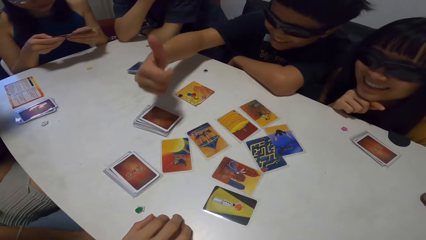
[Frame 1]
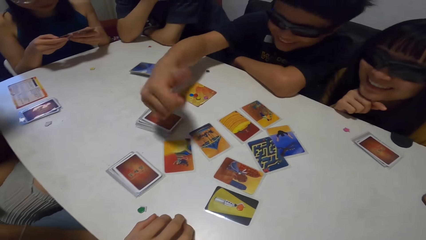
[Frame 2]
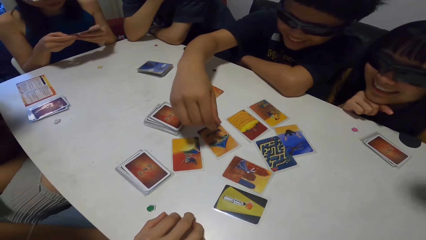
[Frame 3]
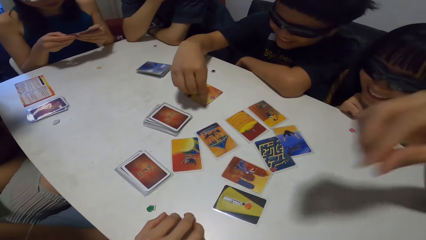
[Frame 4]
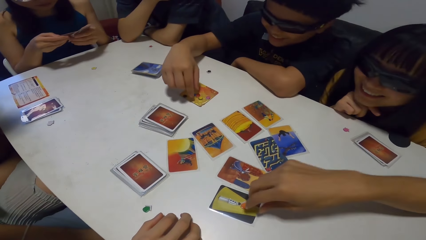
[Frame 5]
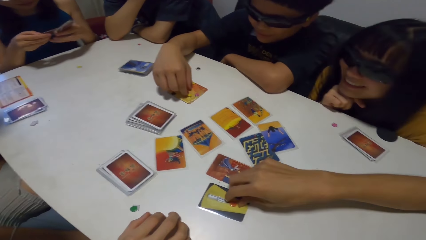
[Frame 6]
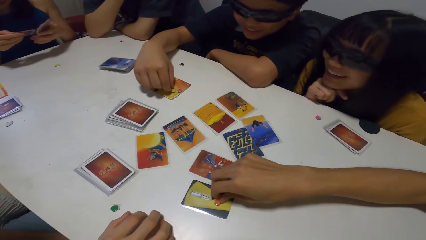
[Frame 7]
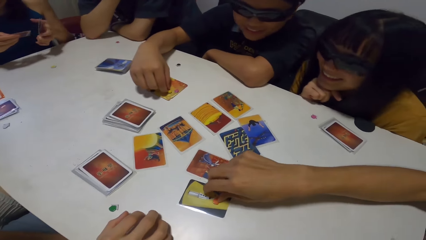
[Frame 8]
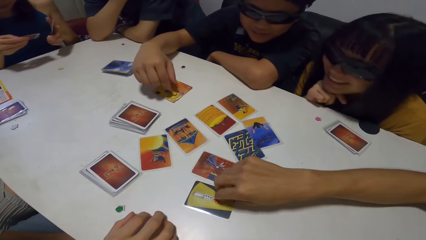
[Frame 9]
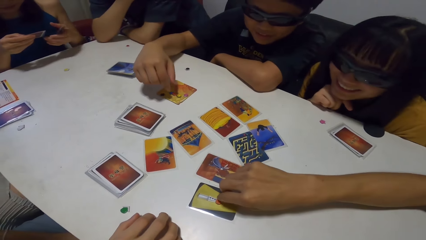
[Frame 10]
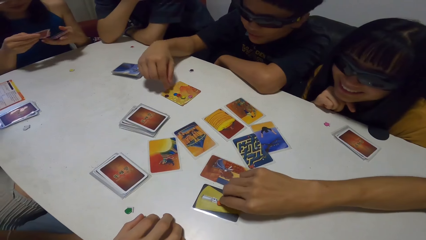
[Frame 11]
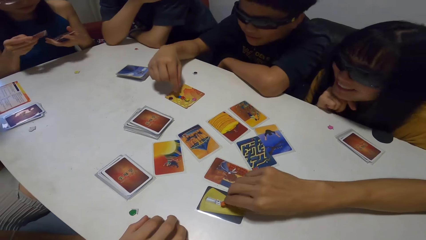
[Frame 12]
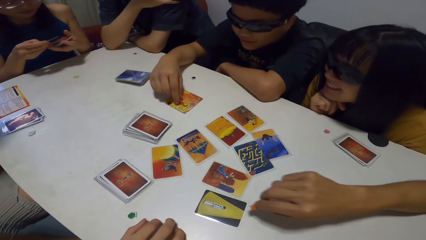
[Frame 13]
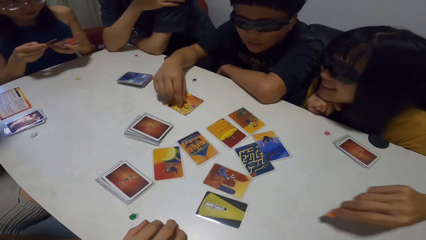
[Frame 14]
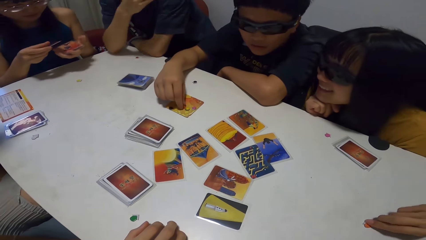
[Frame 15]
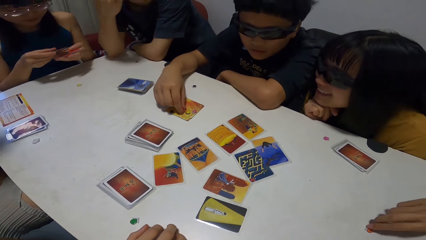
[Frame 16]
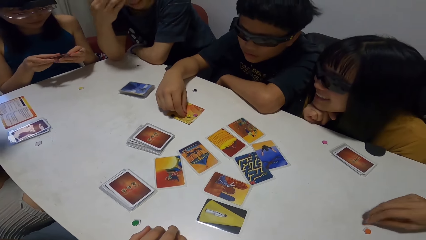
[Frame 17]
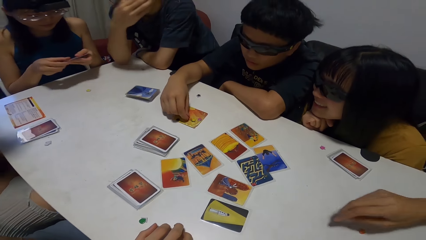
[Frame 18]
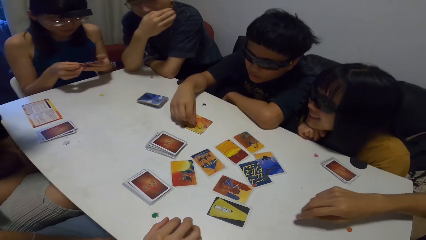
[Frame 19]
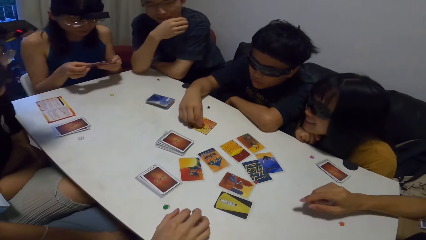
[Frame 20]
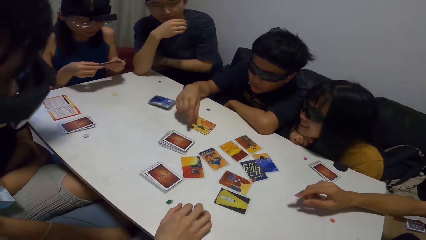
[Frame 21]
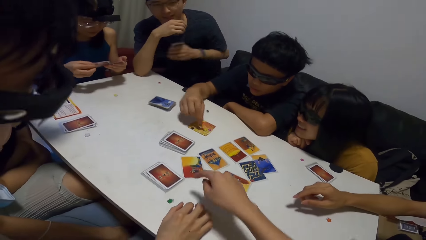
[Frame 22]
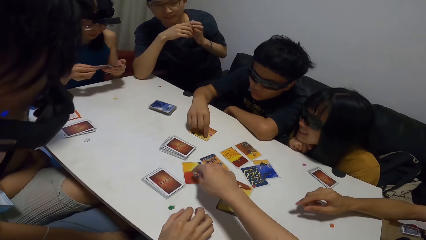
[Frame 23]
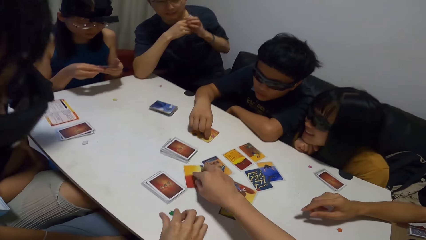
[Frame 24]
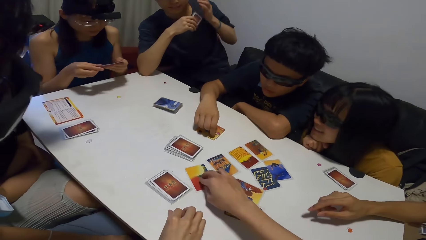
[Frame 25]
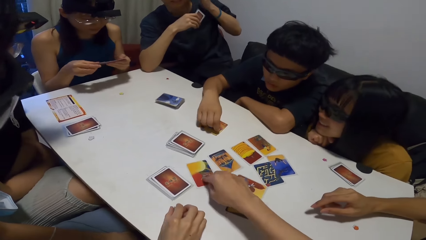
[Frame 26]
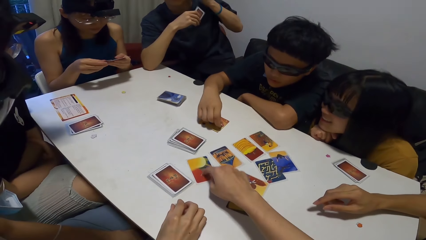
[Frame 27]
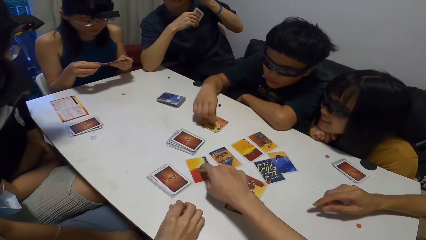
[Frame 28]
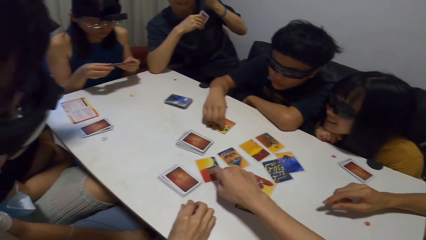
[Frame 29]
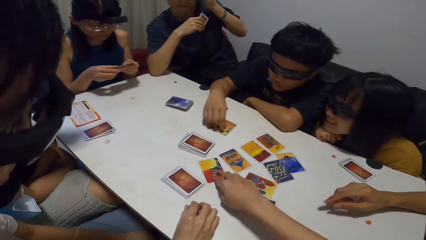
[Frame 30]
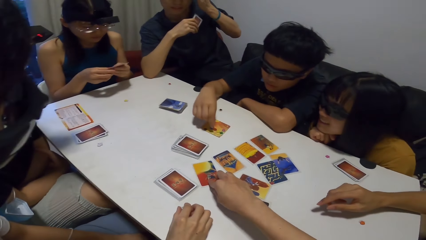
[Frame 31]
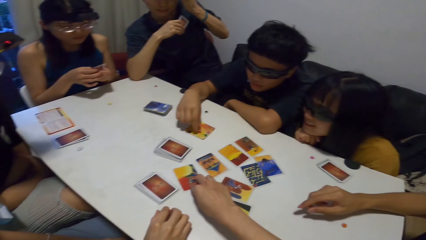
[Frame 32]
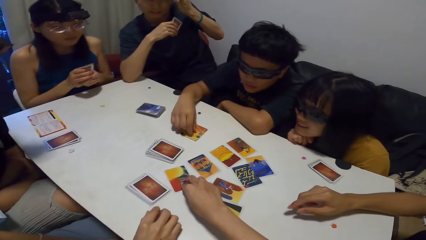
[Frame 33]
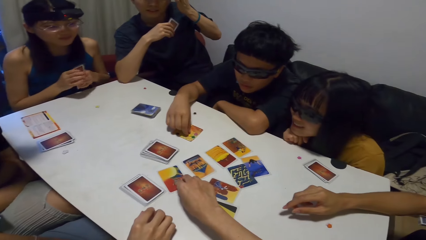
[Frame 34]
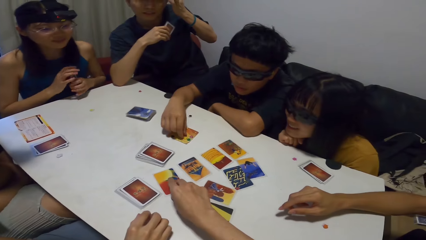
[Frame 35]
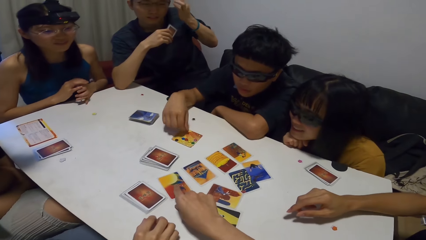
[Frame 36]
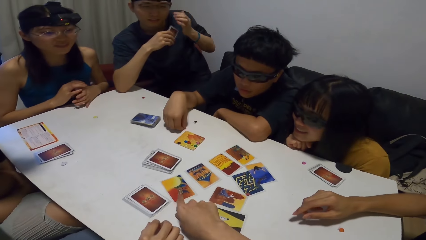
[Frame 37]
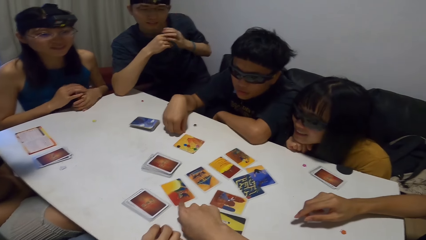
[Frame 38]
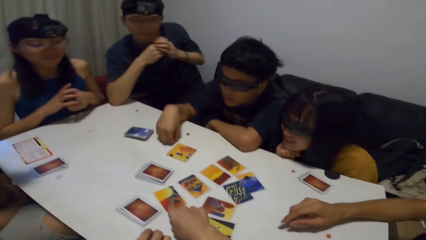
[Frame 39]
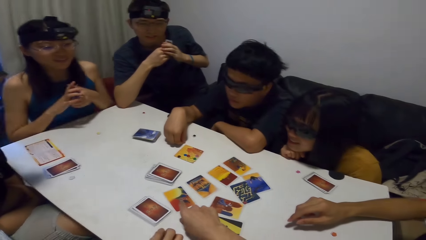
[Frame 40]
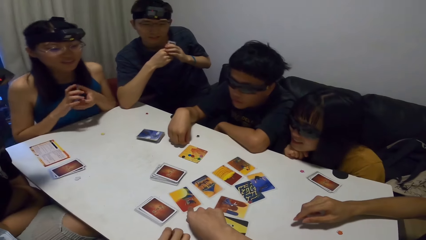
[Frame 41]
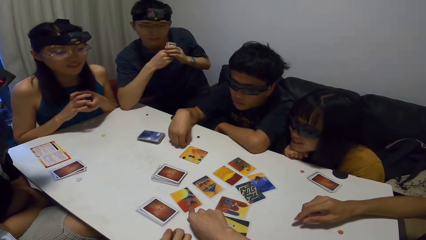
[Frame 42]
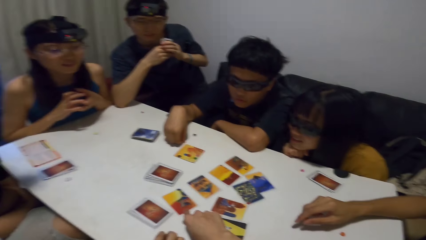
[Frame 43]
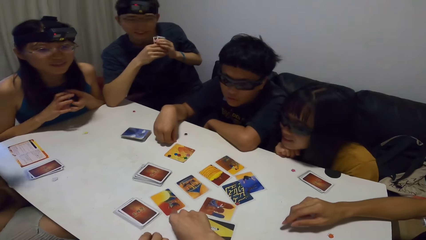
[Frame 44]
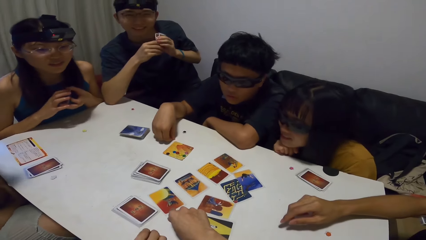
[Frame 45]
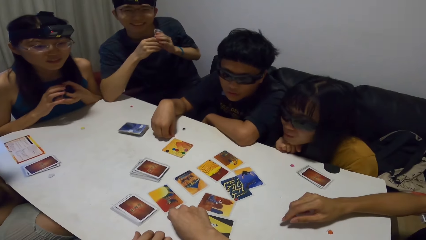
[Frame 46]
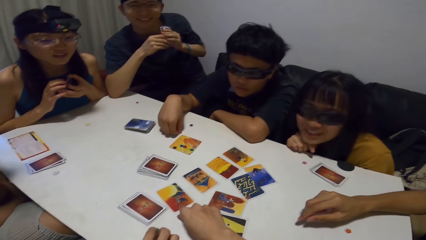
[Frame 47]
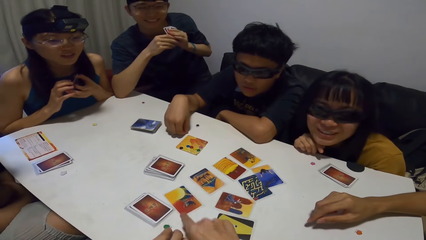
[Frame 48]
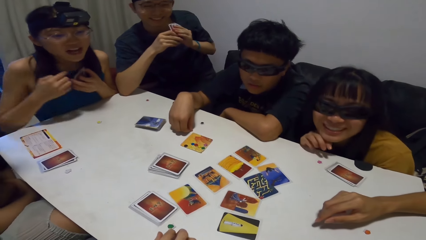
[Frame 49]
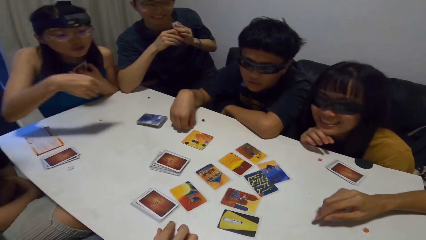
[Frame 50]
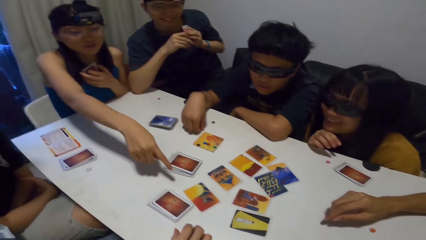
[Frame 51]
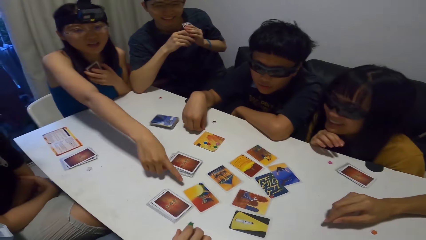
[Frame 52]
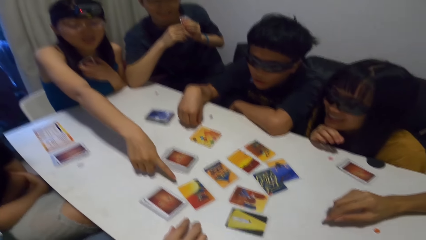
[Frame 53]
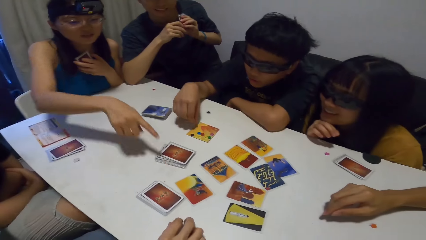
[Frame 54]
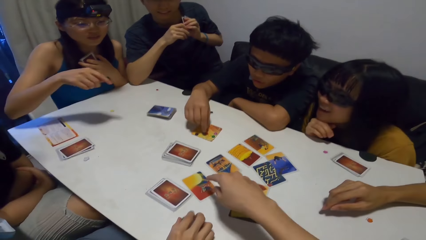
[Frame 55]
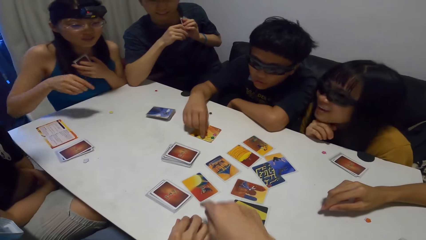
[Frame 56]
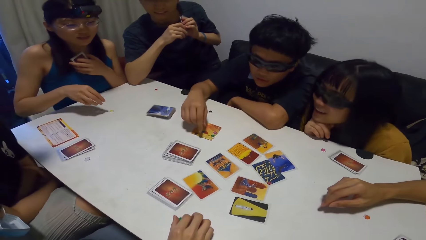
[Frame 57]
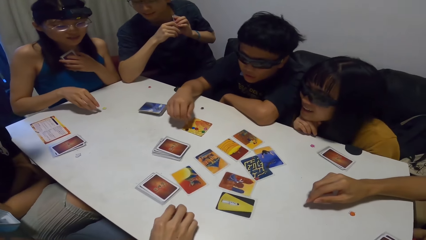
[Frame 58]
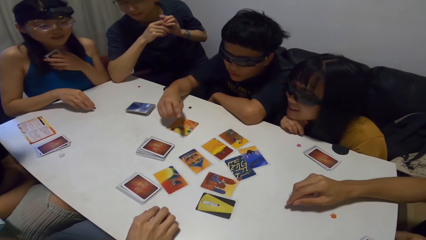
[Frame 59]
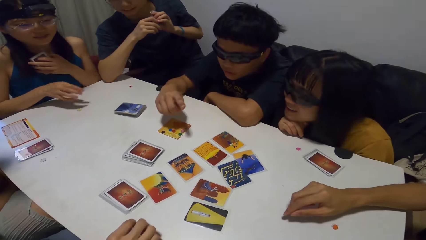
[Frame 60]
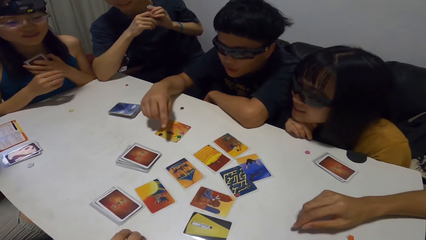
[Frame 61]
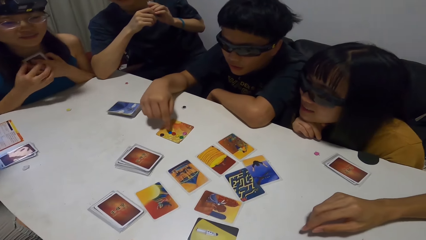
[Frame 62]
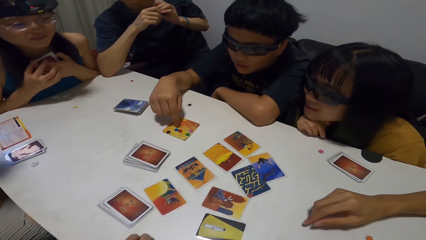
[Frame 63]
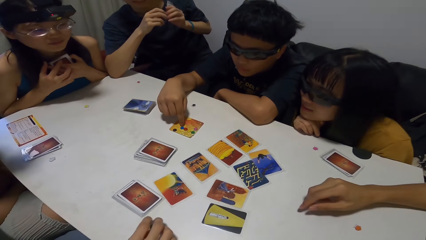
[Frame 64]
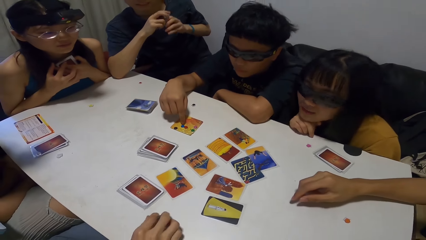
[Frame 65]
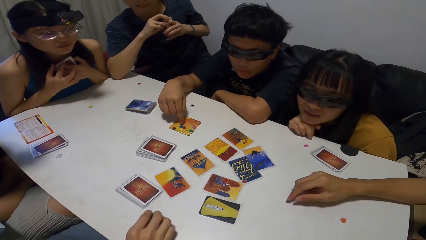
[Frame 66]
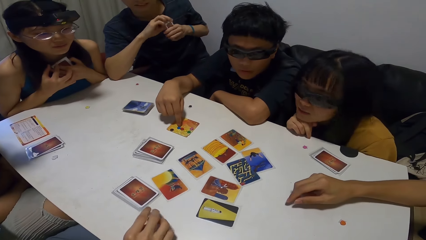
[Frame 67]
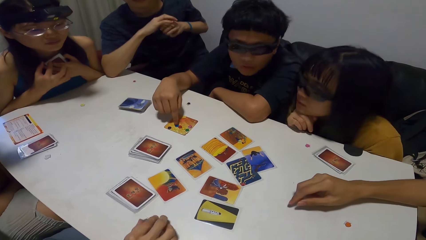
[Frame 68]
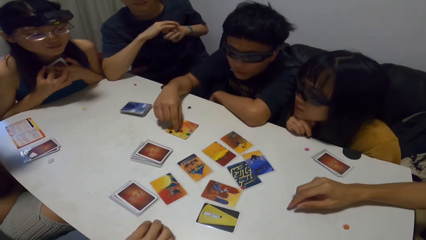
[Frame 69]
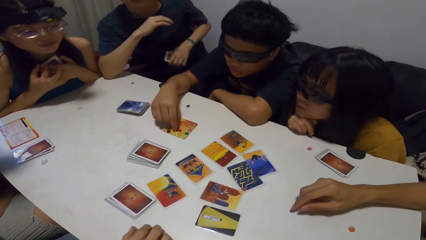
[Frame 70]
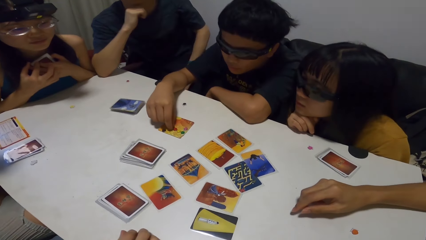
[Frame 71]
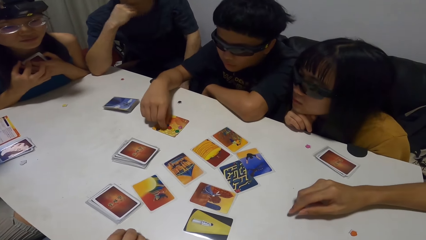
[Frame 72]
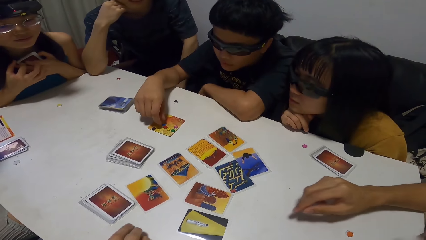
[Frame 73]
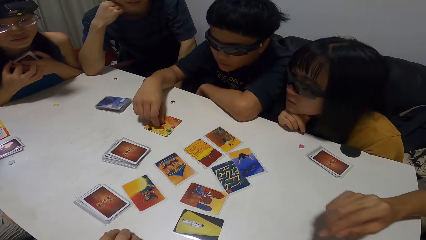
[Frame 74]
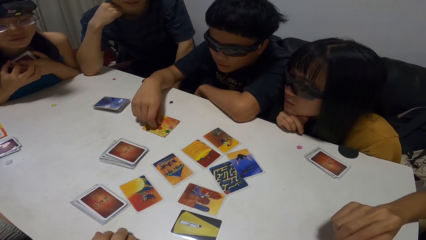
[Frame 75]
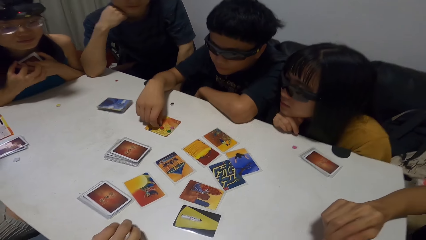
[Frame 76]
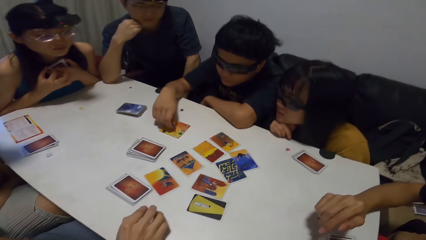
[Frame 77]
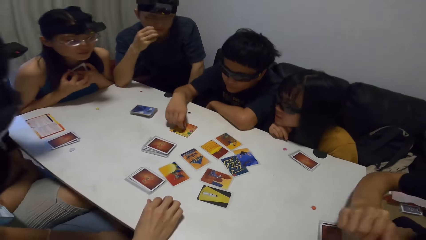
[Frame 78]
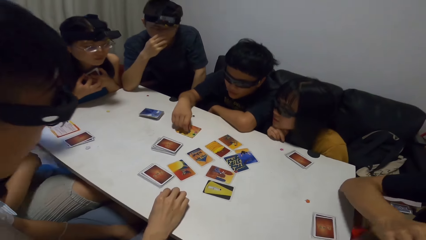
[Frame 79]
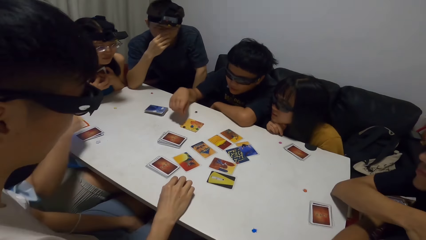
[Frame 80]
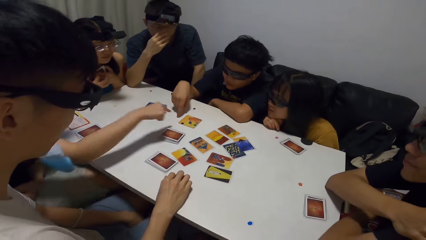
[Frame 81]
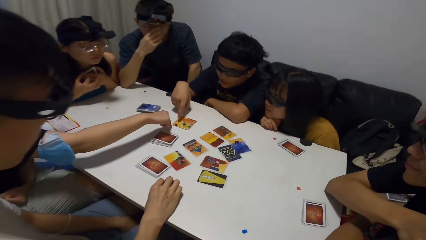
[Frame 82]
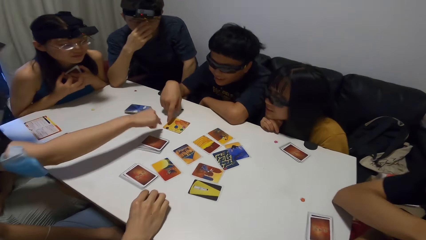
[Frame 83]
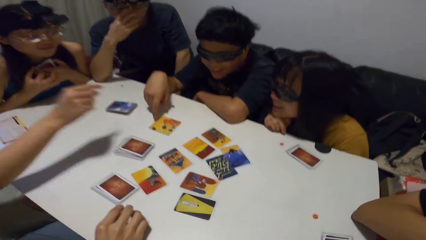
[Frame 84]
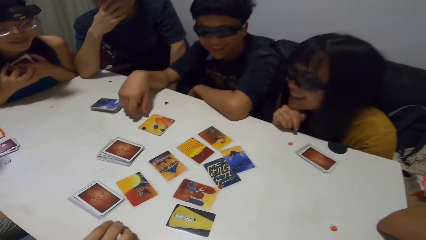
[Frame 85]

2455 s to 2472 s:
A man touches the papers on the card. Another man picks the brown paper from the card and drops the brown paper on the table. The camera wearer interacts with the men and the ladies. He touches the card on the table. A third man scratches his head. A fourth man touches the green card on the table. The camera wearer points at a card with his right hand. A lady points towards the card. Another lady points towards a card.
